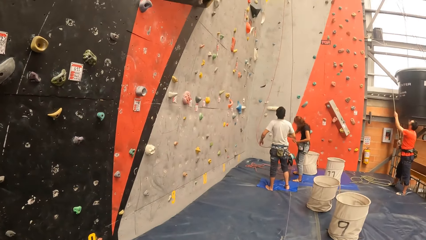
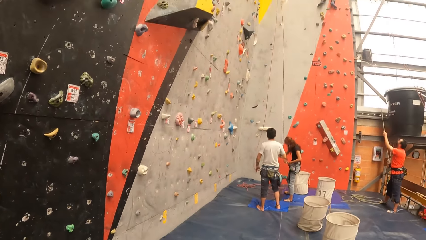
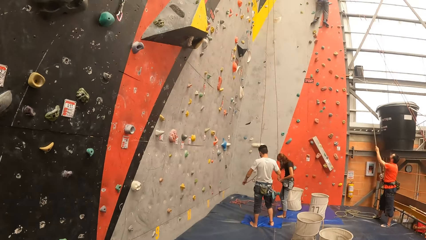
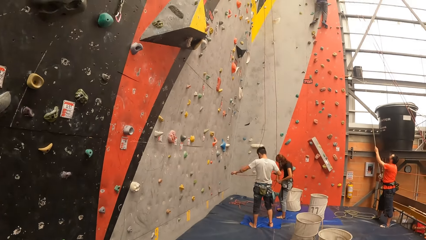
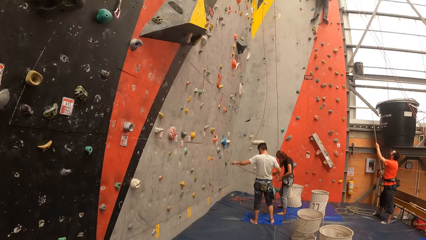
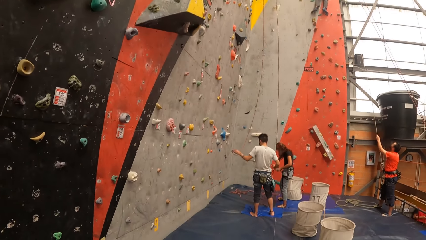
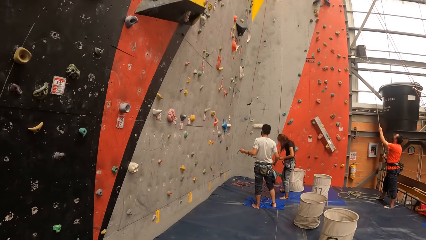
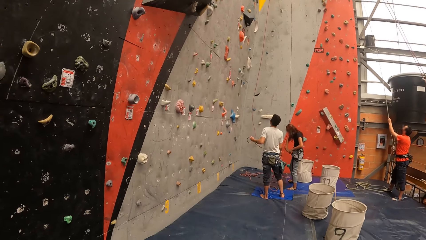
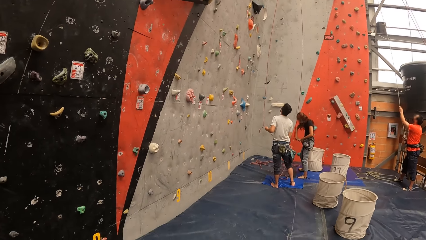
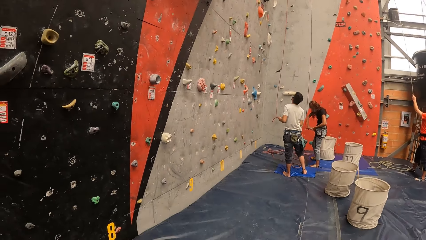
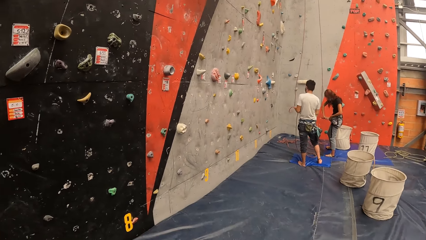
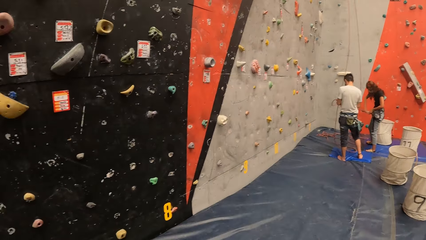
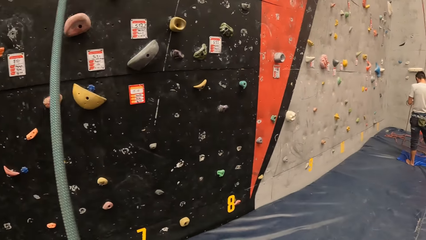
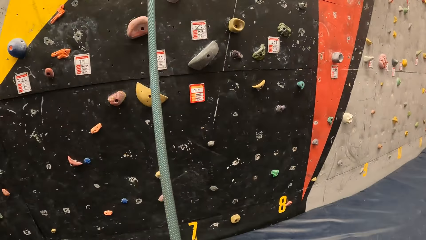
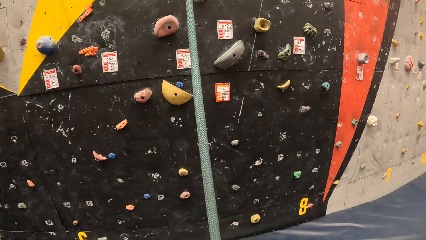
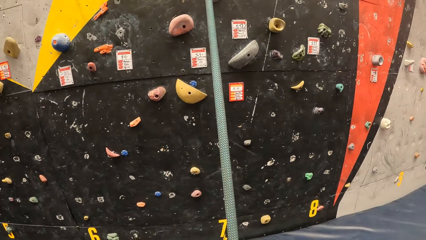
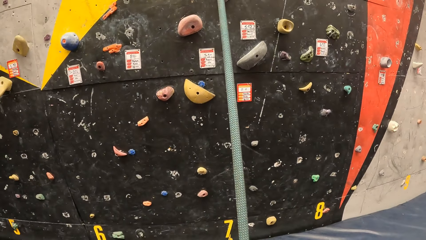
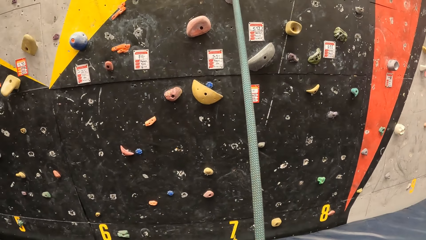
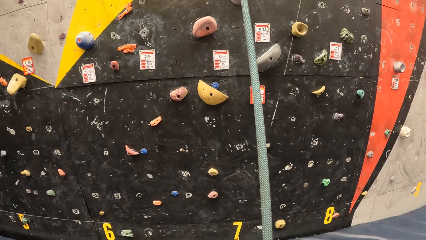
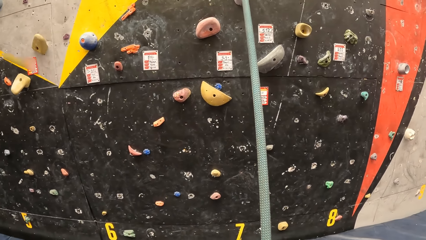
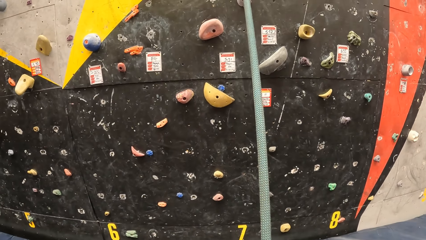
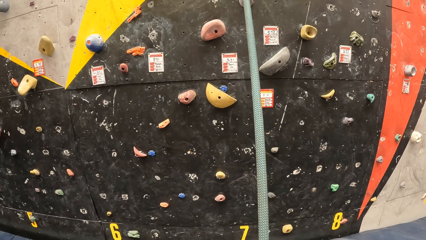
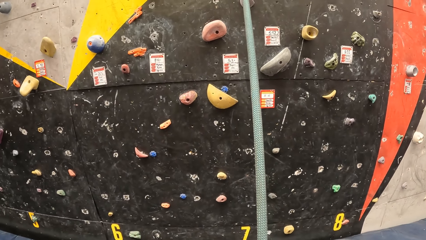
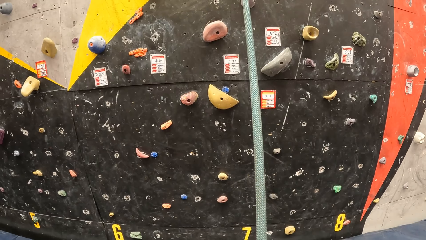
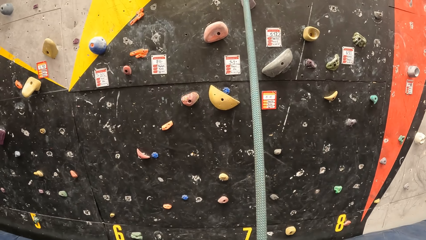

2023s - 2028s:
The camera wearer looks around.

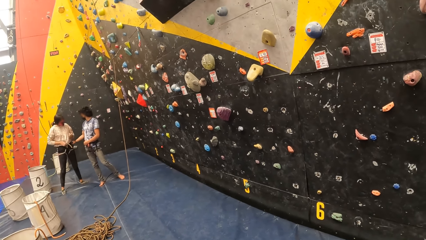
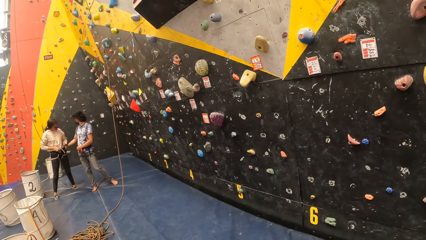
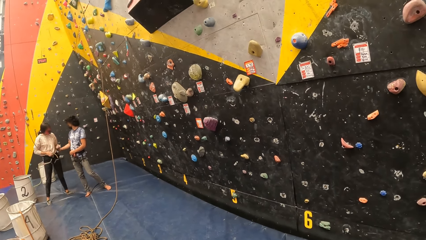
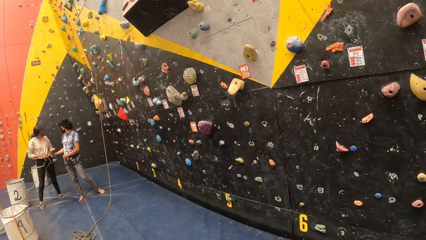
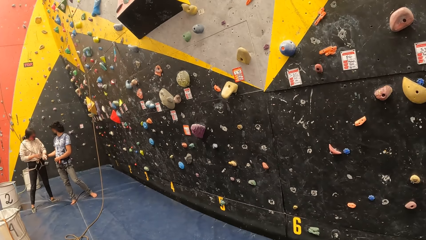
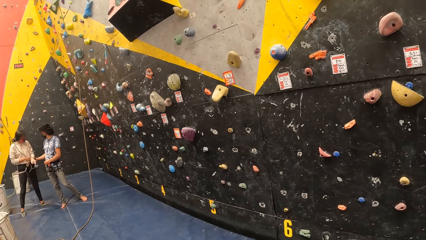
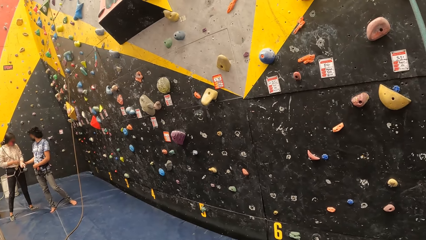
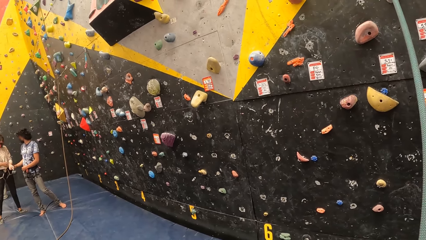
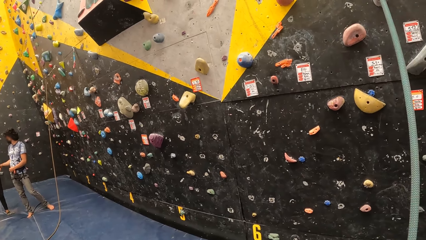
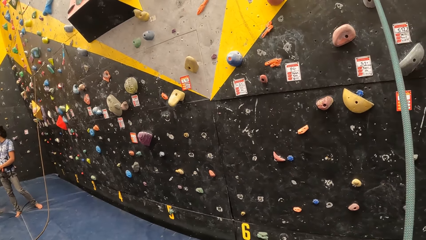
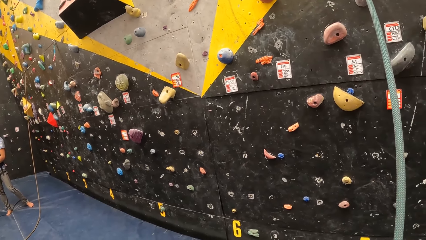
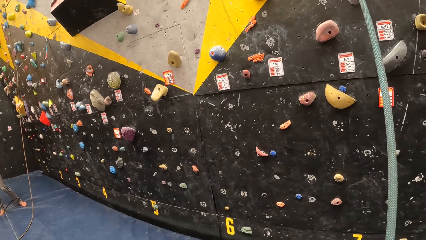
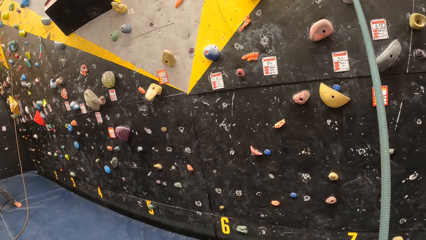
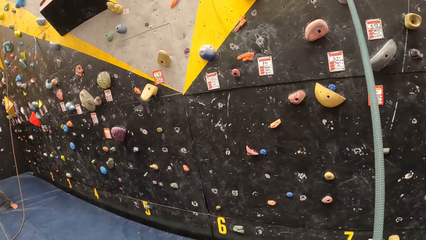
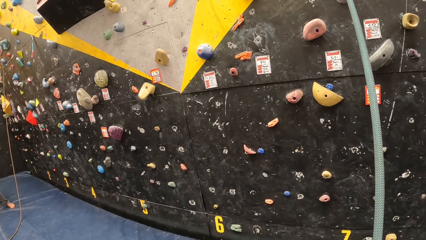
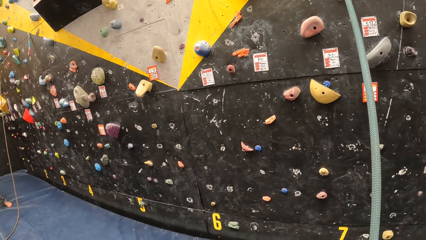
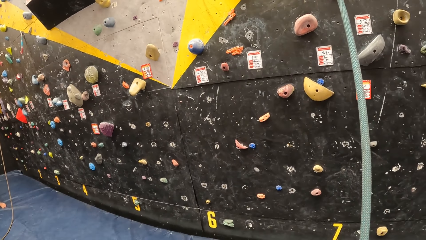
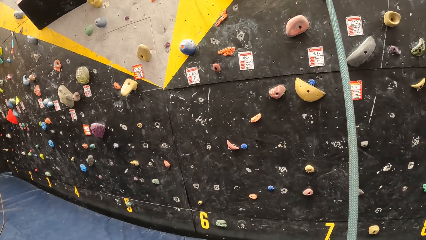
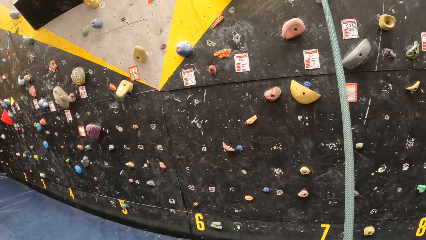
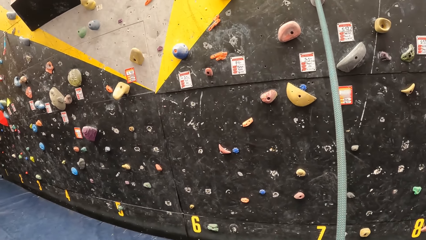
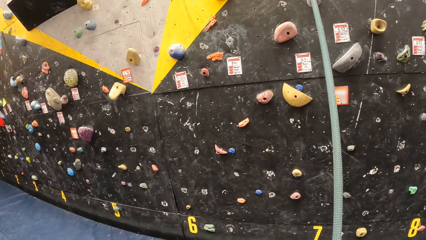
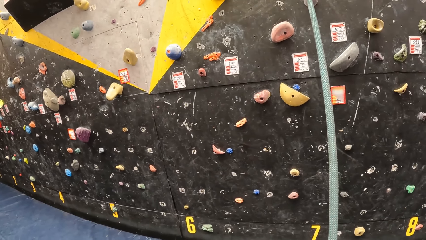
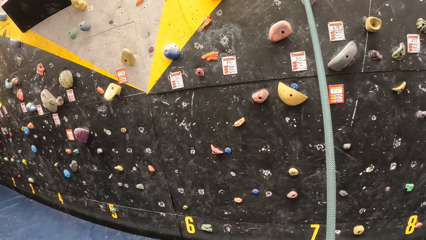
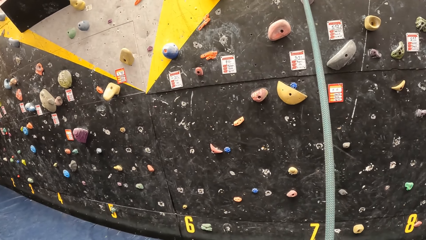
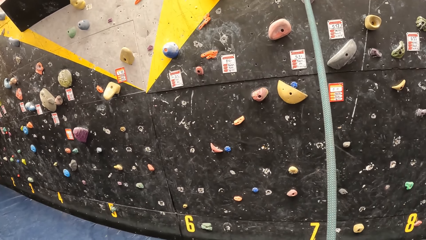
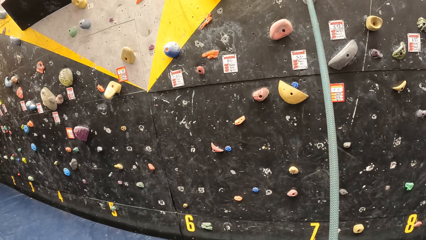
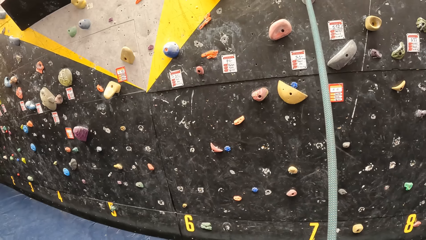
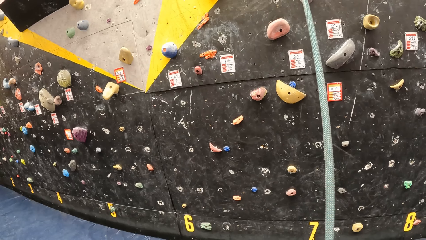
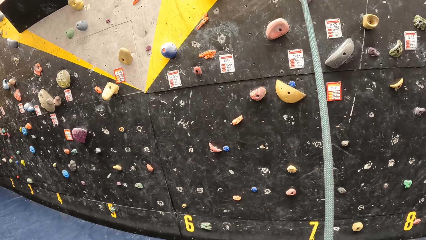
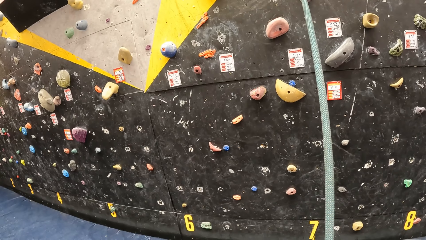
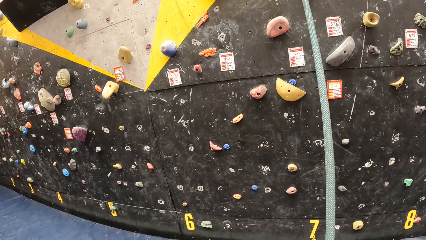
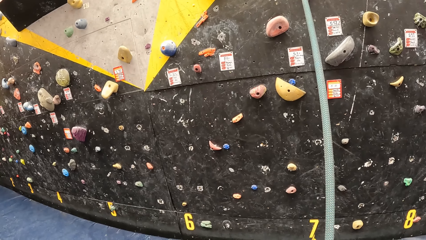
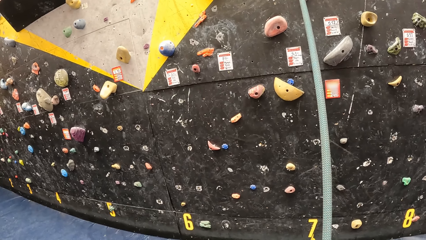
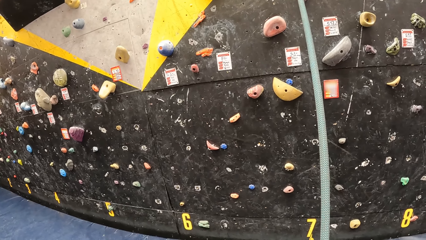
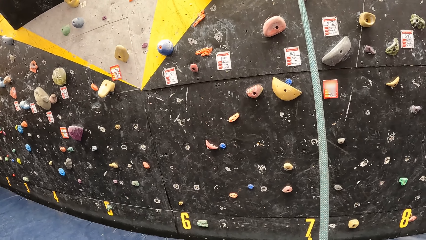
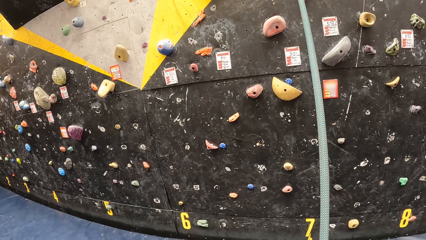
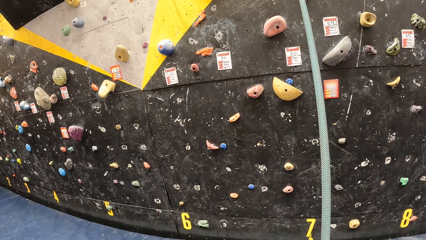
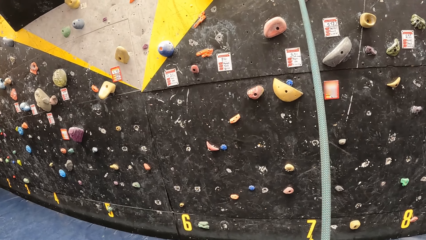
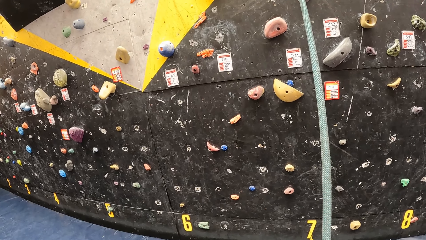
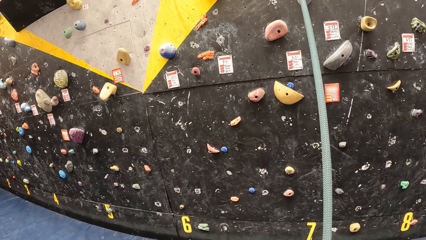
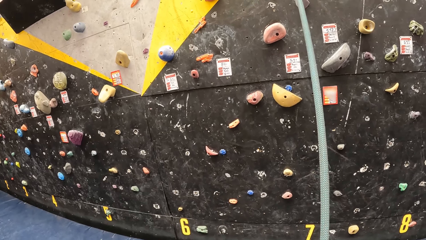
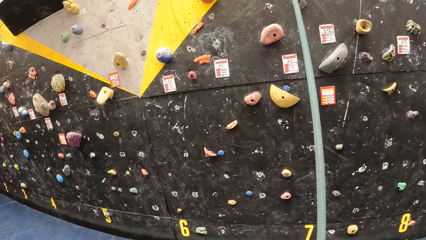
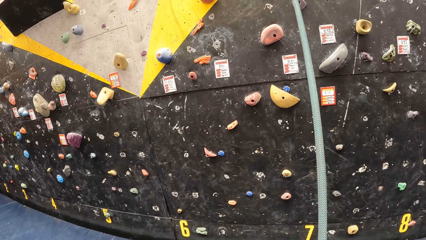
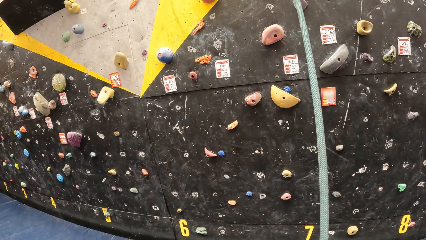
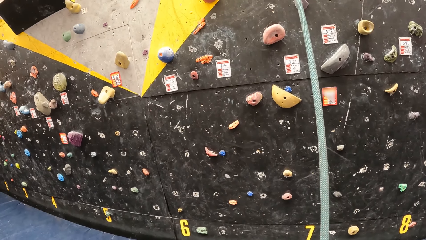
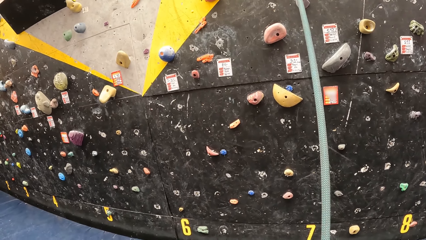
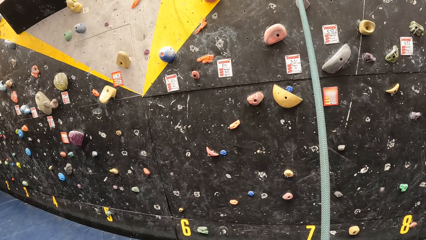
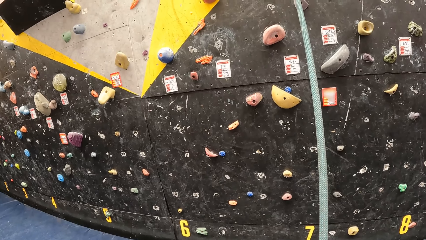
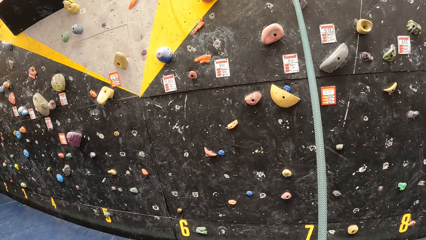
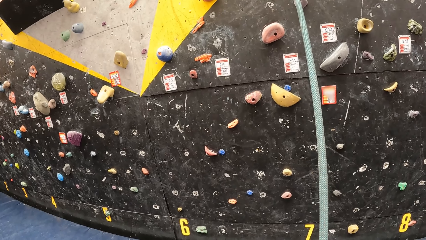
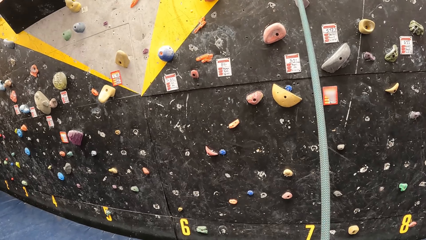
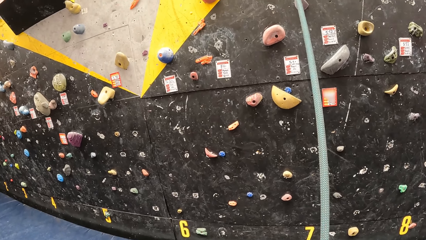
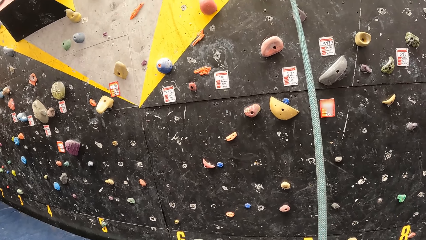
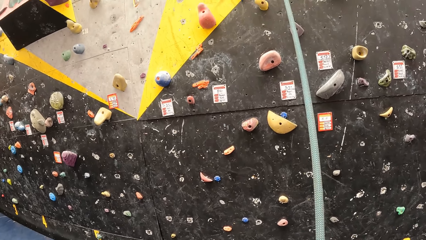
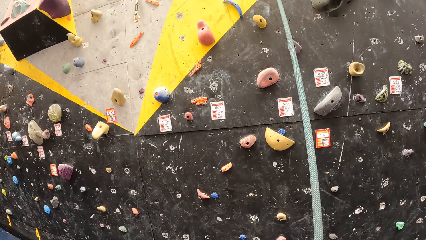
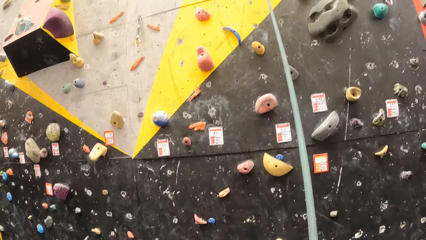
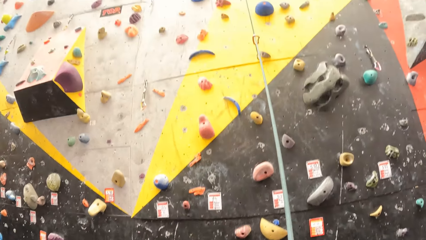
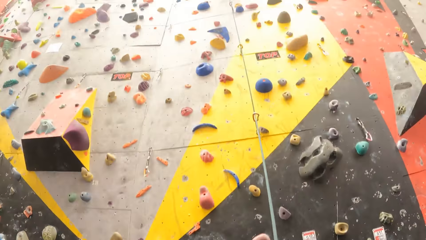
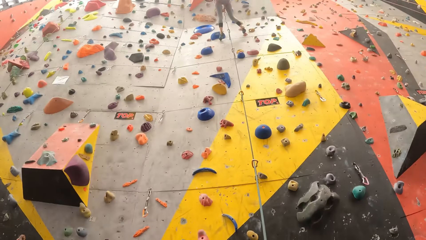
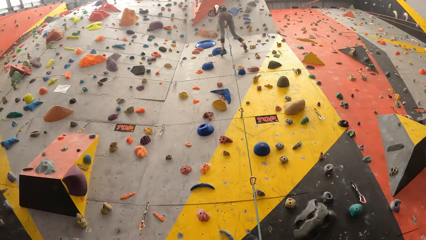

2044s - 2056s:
The camera wearer looks at a man.
